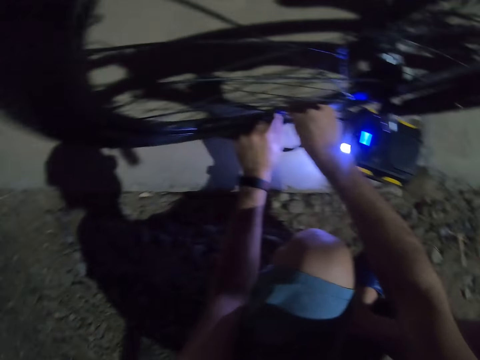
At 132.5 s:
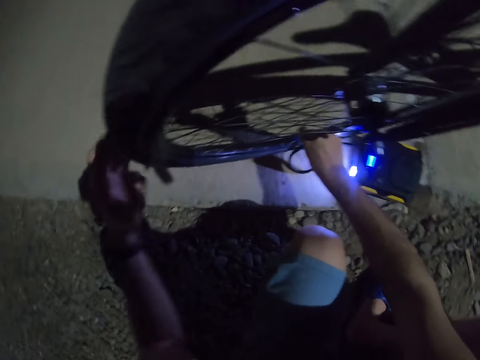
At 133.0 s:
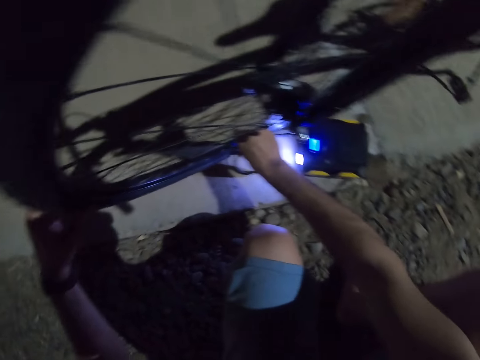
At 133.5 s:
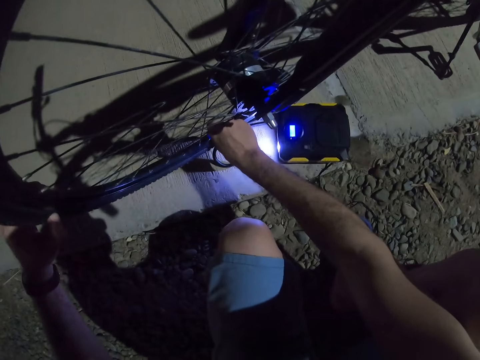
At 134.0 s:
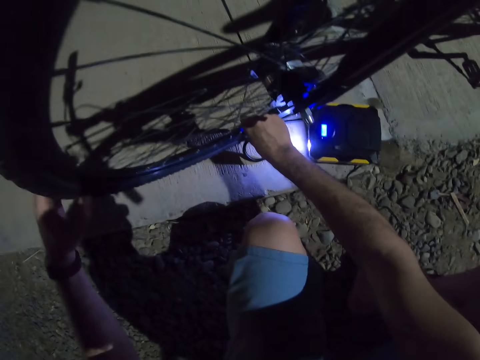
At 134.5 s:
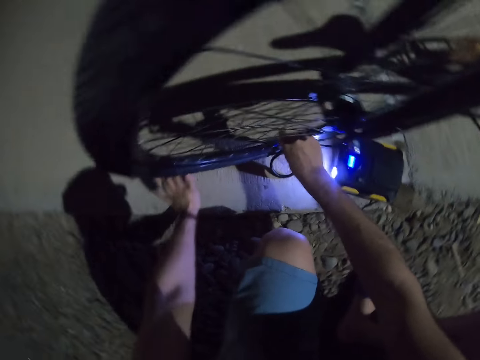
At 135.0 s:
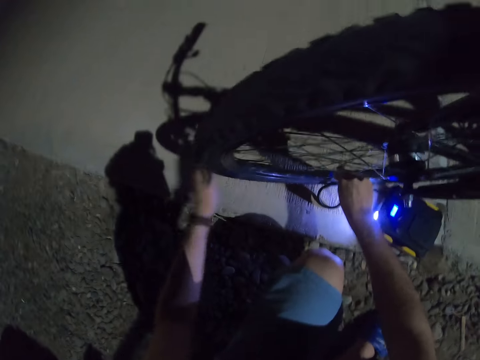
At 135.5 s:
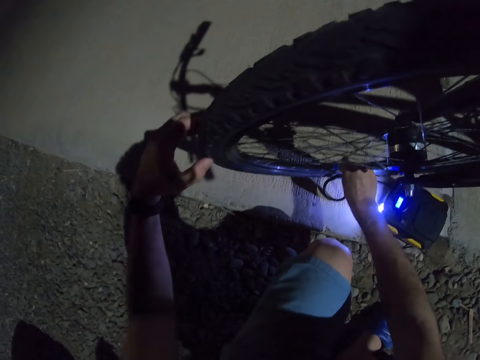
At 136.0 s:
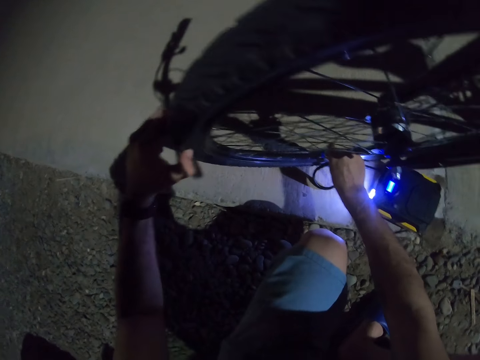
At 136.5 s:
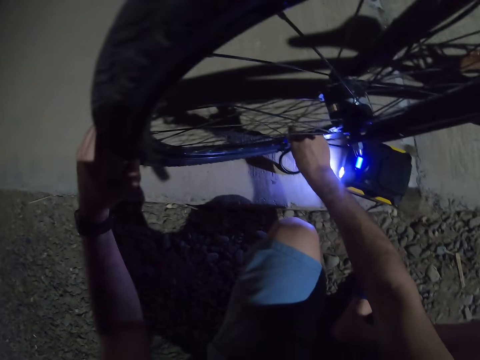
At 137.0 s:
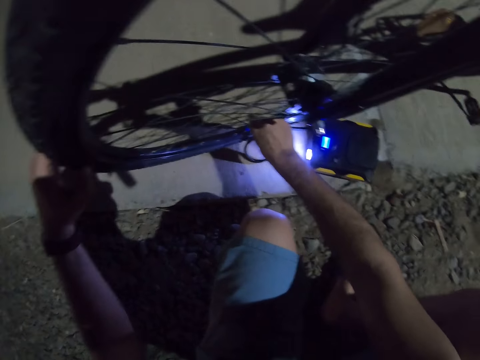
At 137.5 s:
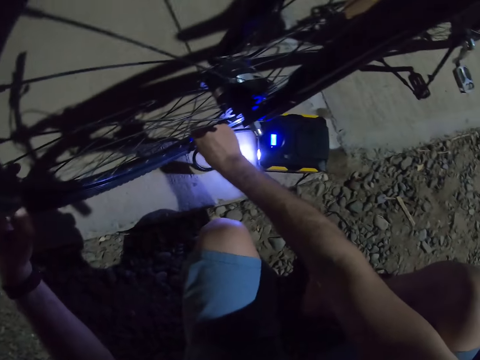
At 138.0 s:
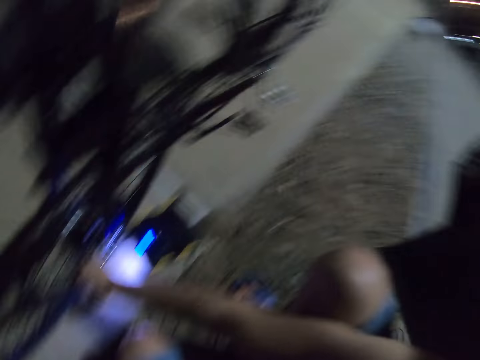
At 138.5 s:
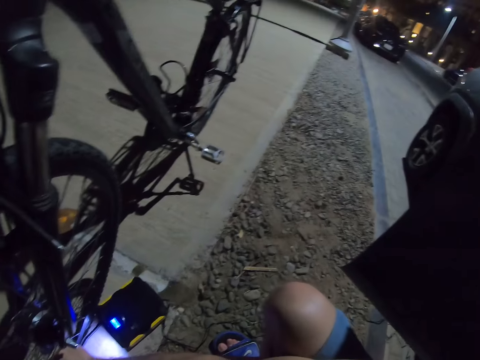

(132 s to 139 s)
The camera wearer presses the bicycle tire.

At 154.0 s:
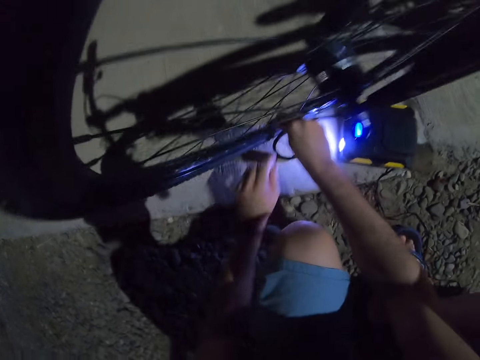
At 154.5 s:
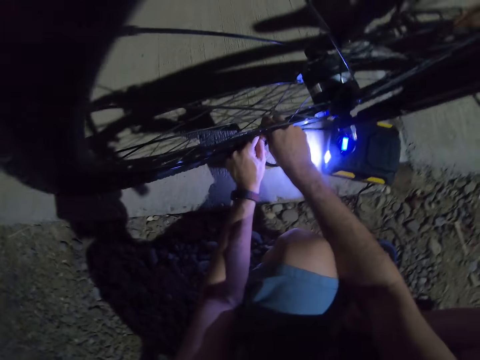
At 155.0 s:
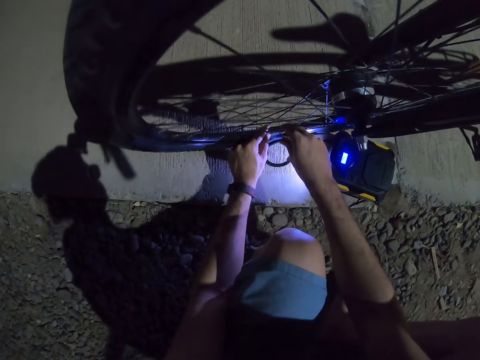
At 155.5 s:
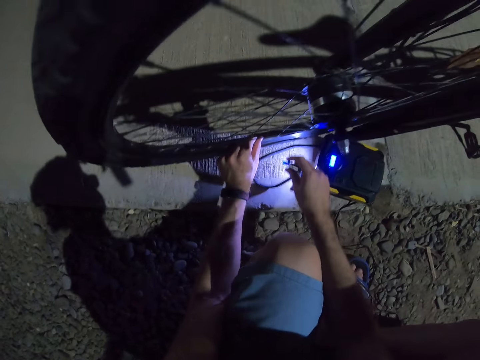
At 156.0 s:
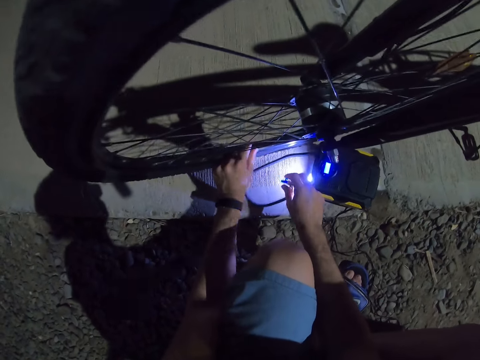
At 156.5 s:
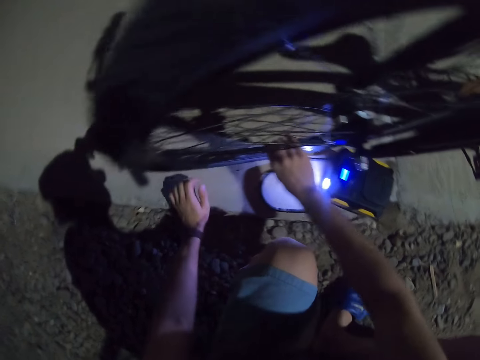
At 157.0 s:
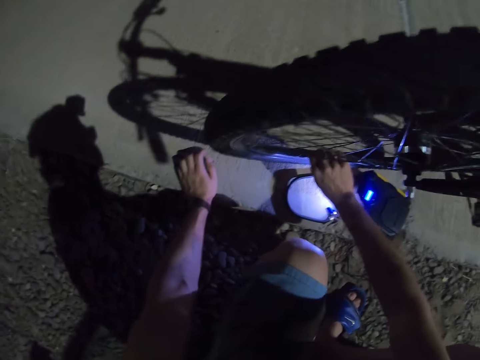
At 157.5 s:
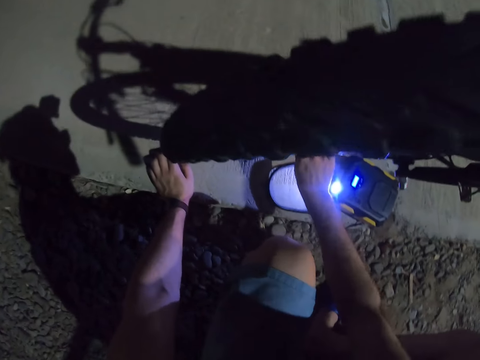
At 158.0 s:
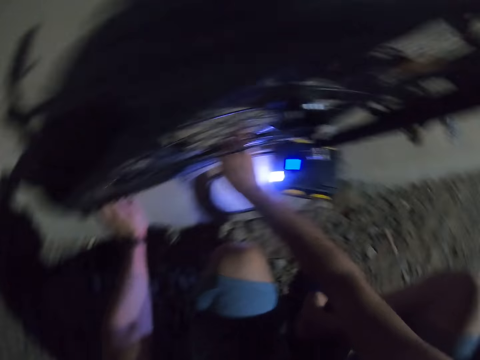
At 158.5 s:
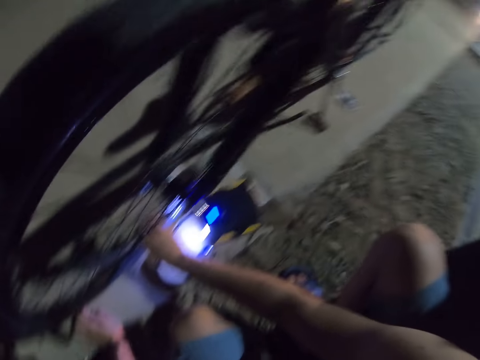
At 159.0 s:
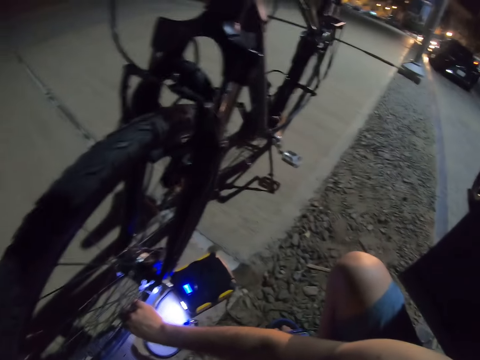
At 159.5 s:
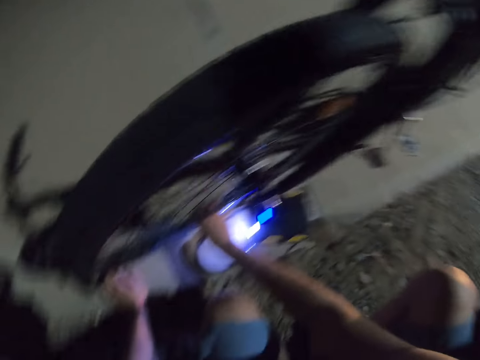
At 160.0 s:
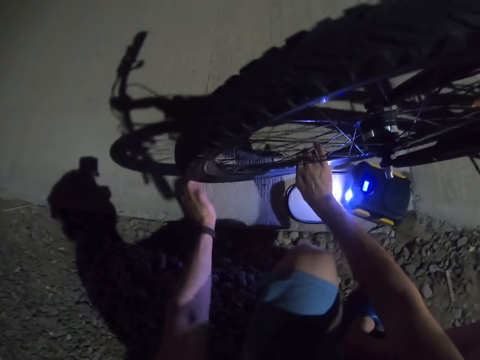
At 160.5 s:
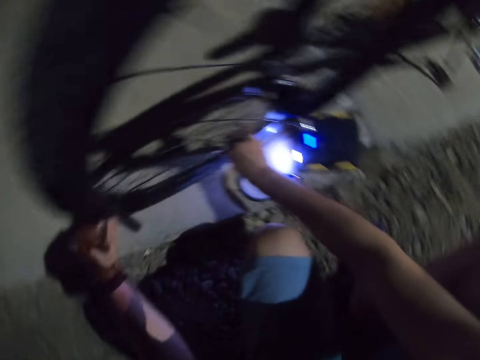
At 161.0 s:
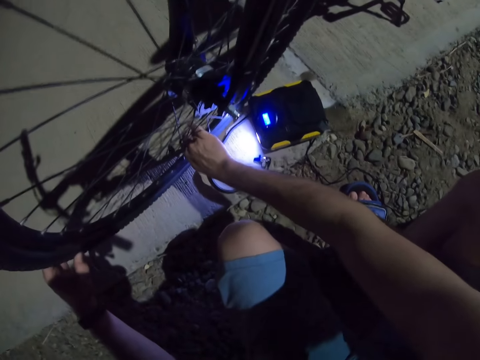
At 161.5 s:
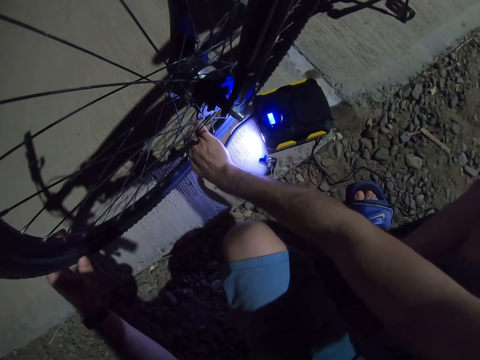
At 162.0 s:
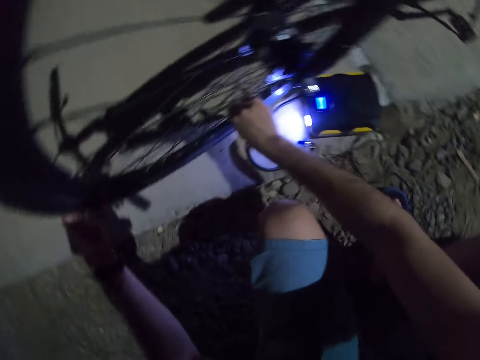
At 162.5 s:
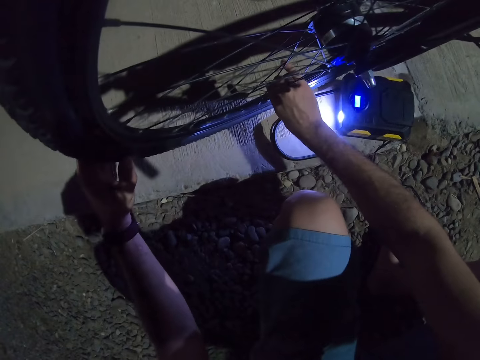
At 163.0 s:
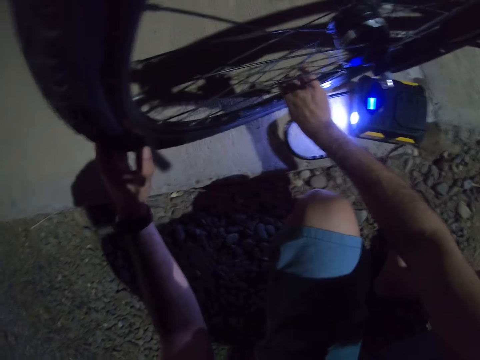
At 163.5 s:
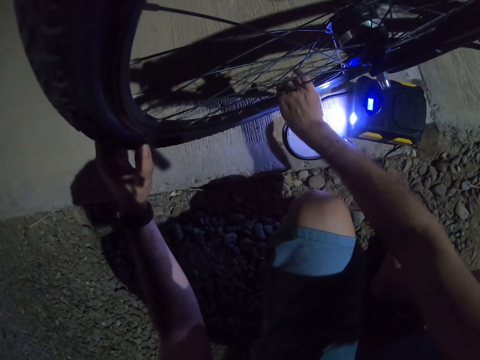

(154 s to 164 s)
The camera wearer removes the pump from the valve. They tighten the nozzle lid.

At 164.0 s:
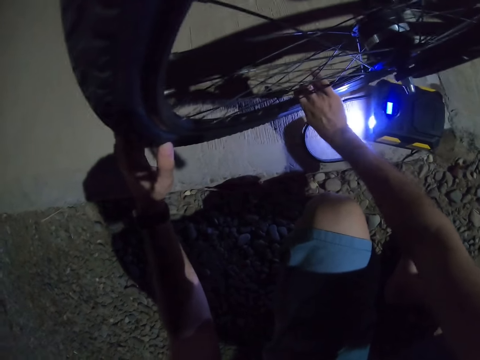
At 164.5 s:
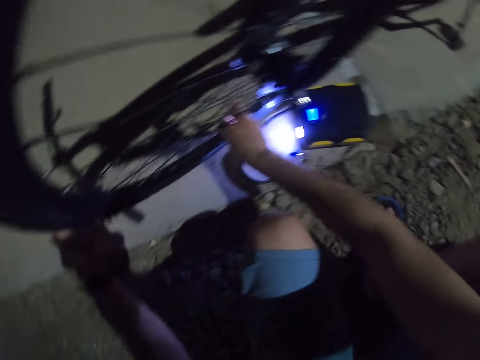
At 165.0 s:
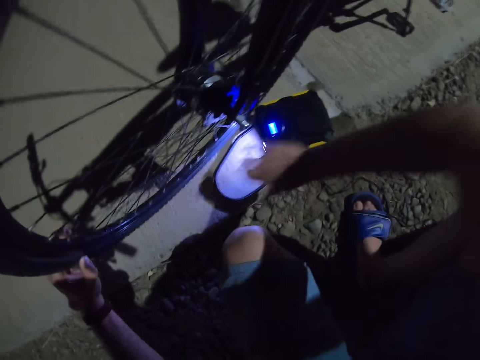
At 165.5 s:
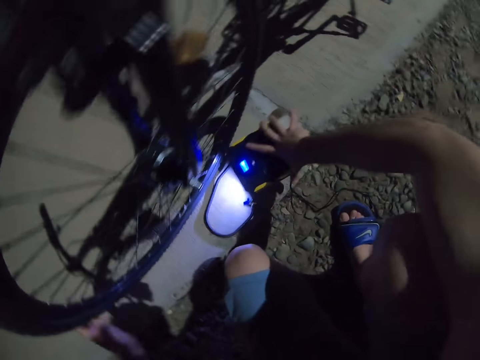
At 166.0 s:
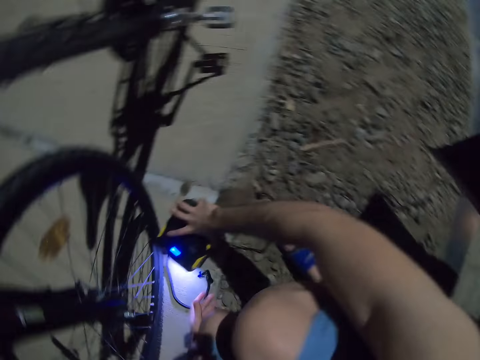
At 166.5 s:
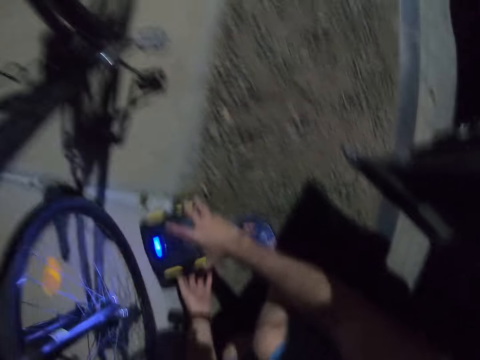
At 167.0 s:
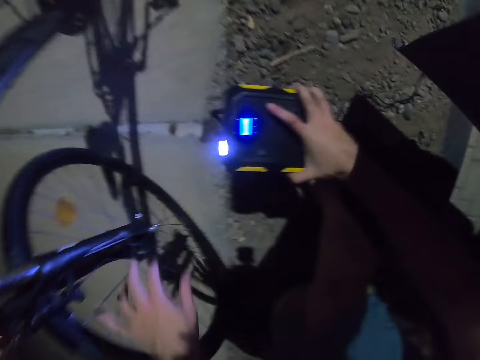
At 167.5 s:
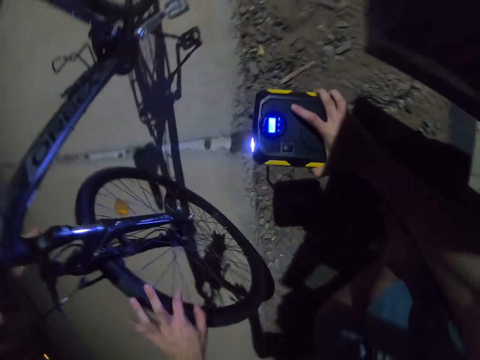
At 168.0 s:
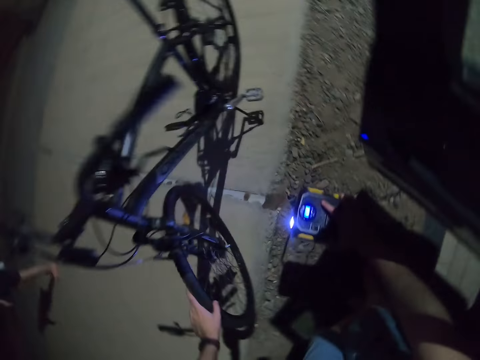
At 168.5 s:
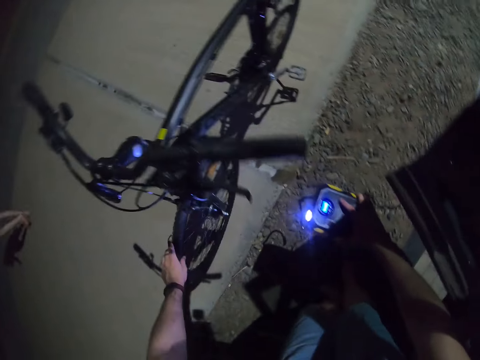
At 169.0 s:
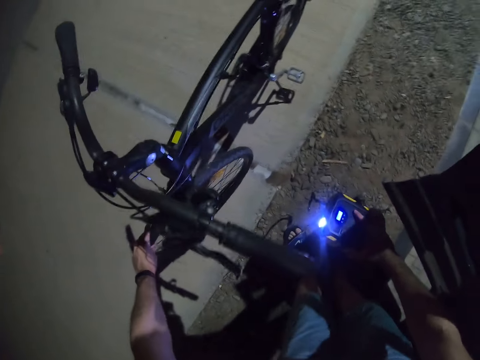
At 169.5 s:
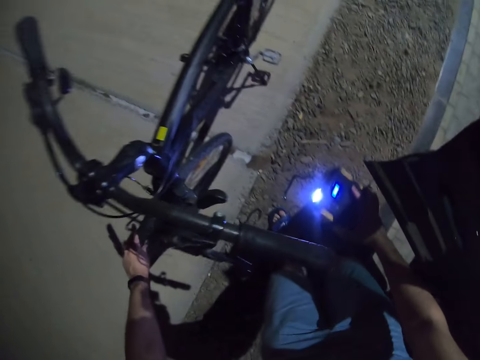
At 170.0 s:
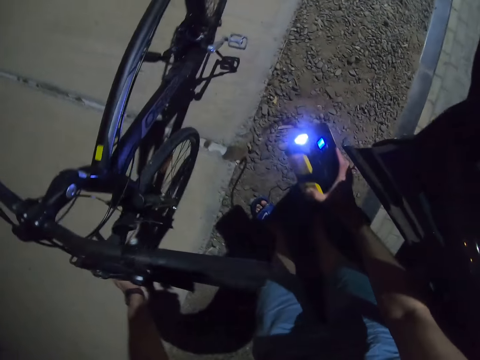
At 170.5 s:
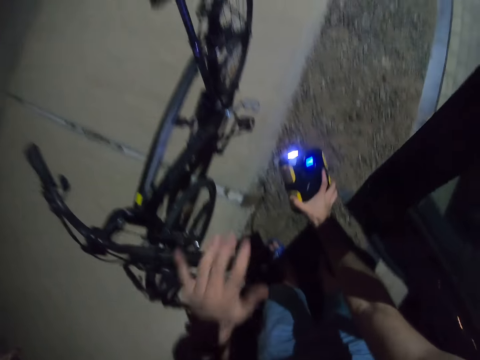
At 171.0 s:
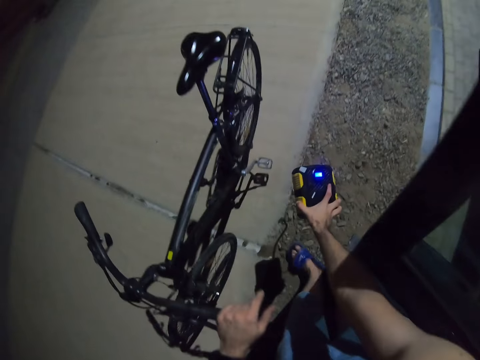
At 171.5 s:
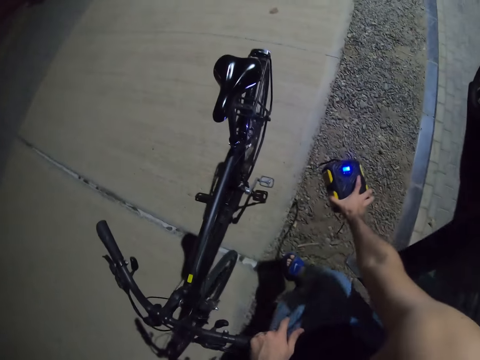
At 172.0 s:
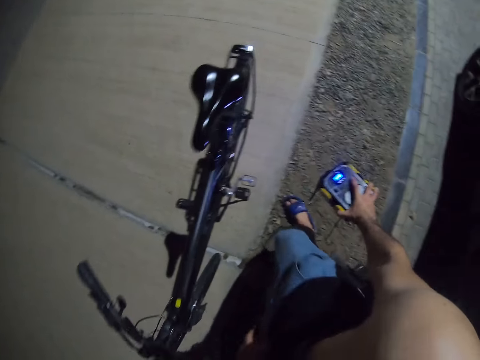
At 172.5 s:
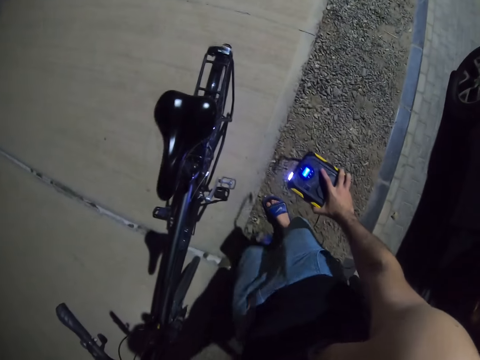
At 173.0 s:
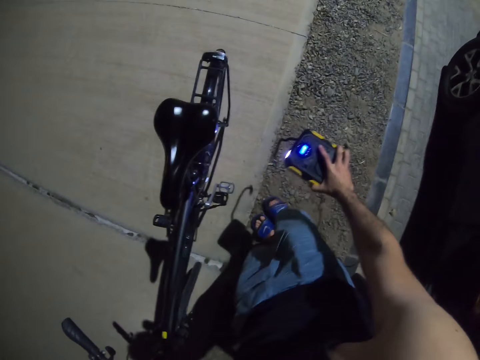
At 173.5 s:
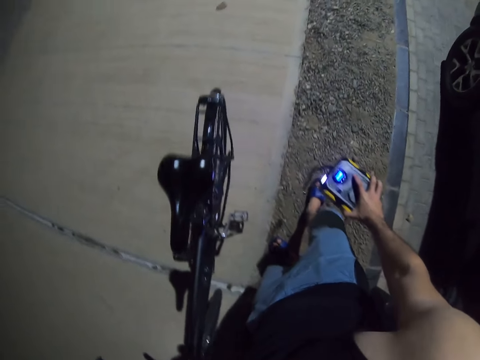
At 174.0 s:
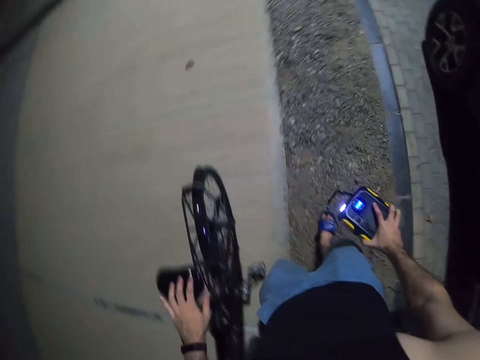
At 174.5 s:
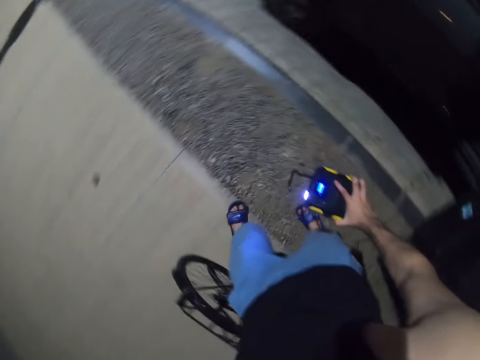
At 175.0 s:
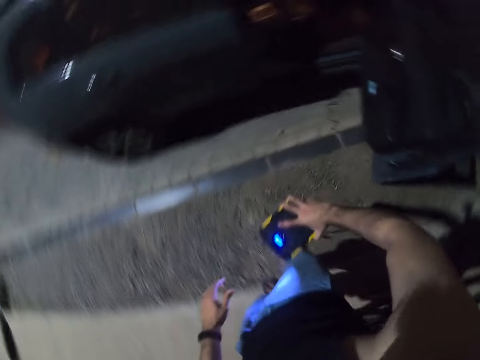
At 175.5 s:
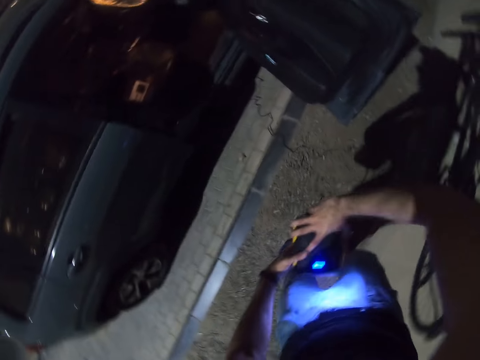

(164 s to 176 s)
The camera wearer picks up the bicycle pump.
